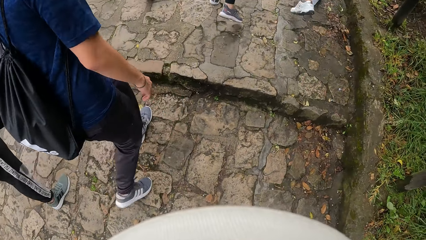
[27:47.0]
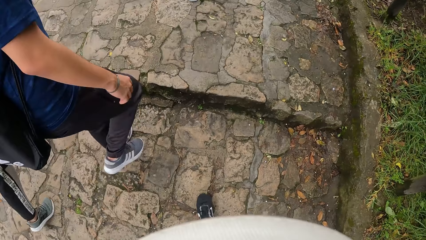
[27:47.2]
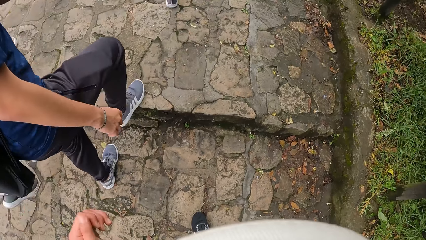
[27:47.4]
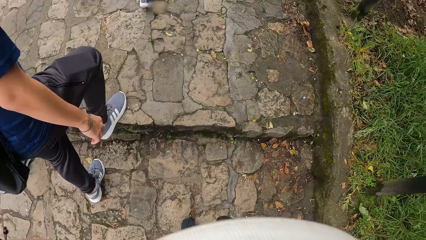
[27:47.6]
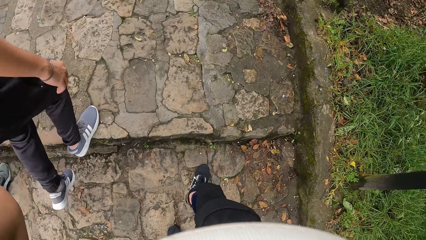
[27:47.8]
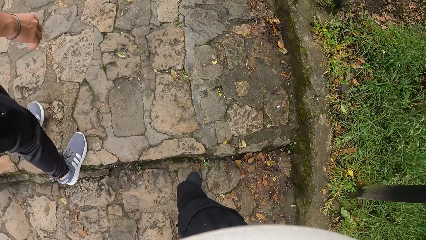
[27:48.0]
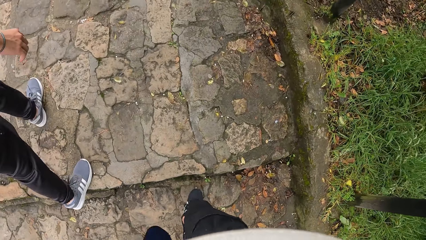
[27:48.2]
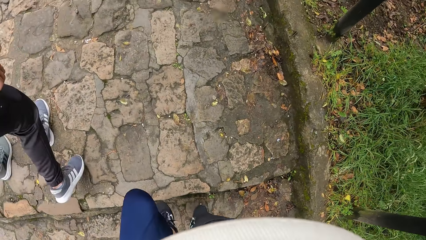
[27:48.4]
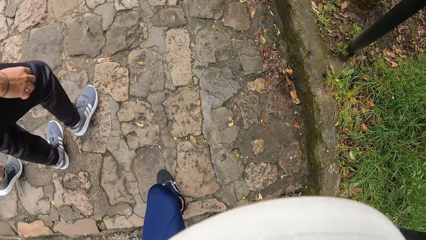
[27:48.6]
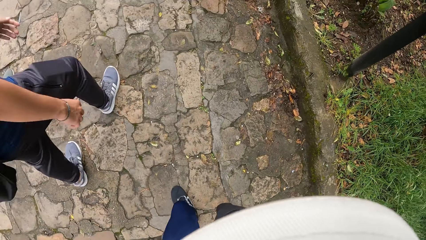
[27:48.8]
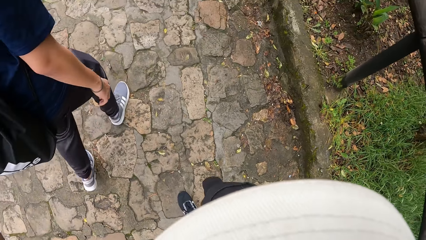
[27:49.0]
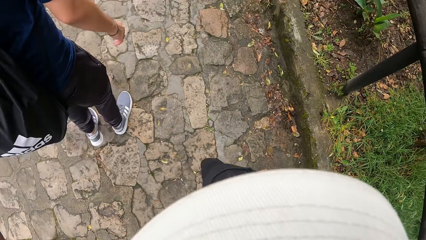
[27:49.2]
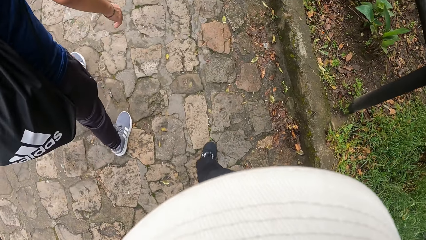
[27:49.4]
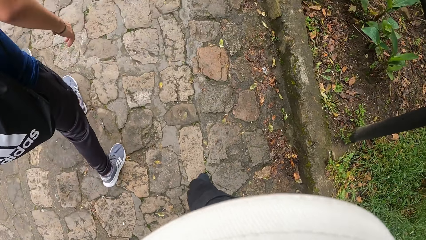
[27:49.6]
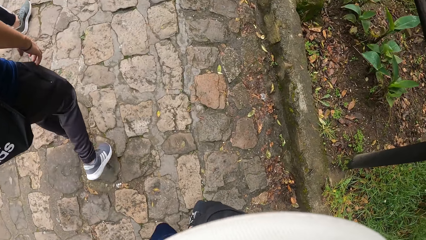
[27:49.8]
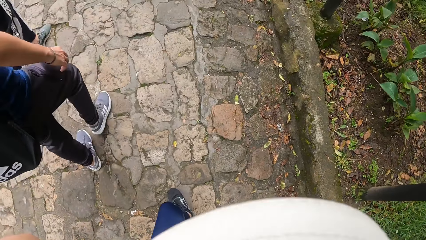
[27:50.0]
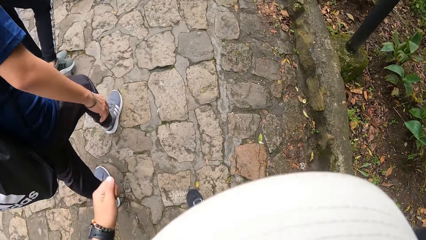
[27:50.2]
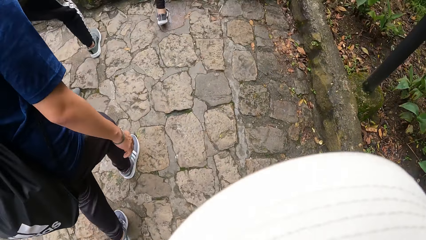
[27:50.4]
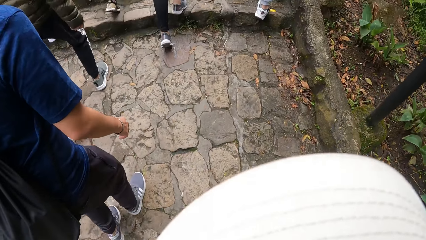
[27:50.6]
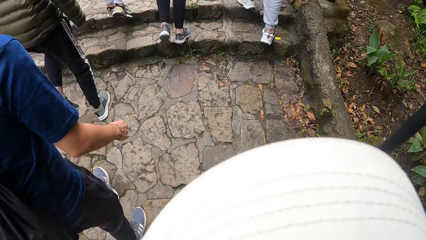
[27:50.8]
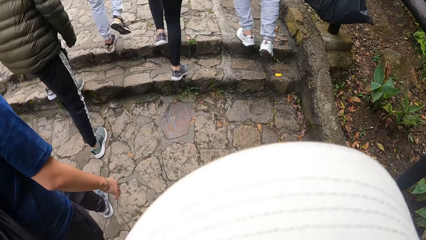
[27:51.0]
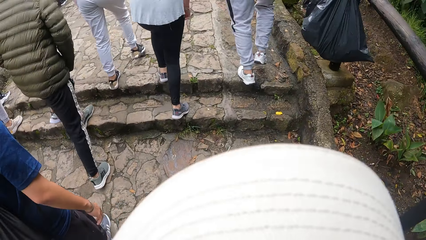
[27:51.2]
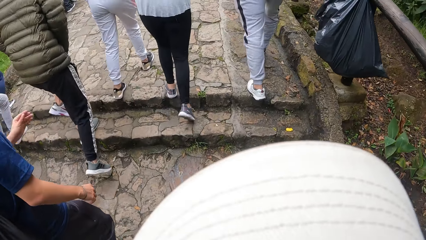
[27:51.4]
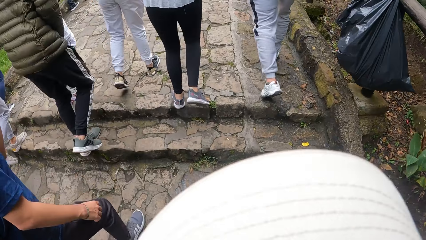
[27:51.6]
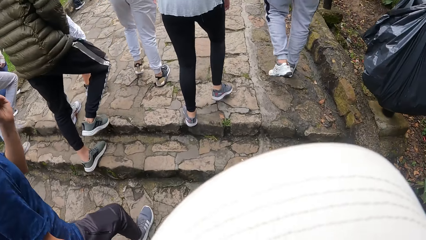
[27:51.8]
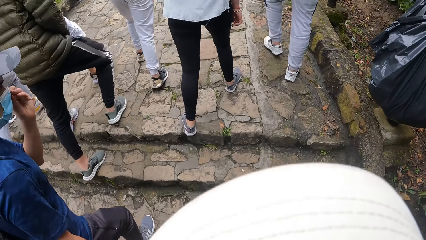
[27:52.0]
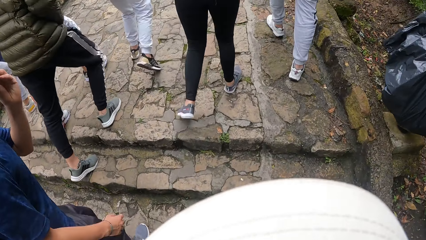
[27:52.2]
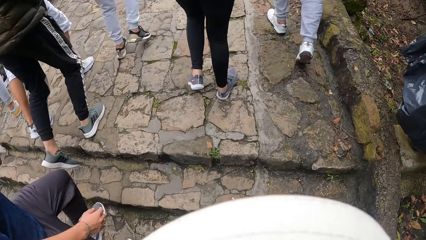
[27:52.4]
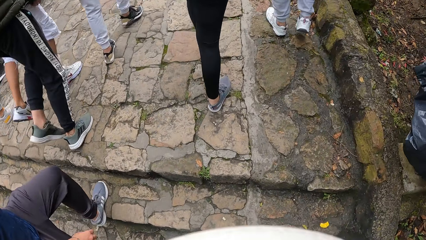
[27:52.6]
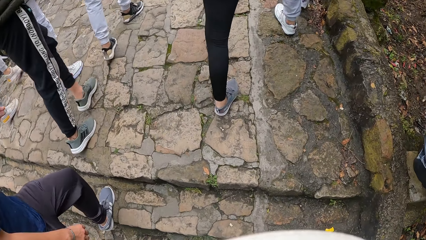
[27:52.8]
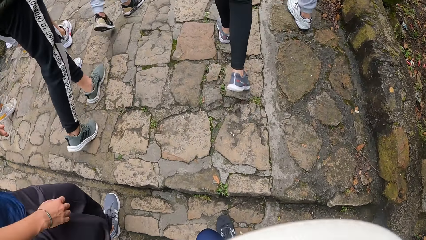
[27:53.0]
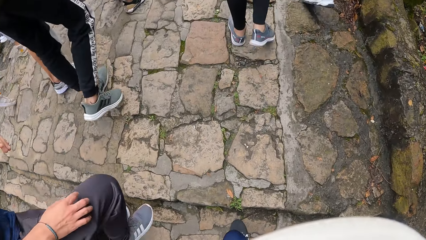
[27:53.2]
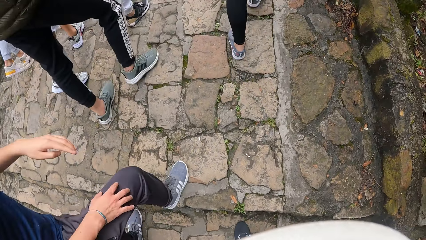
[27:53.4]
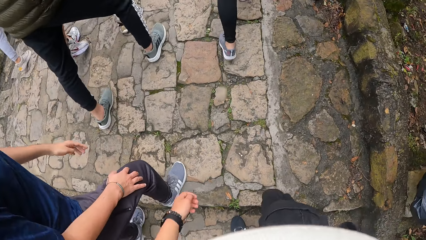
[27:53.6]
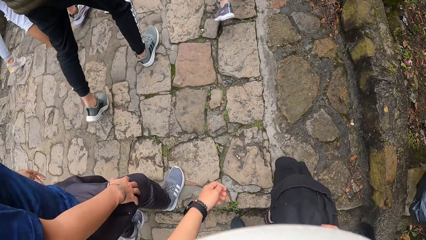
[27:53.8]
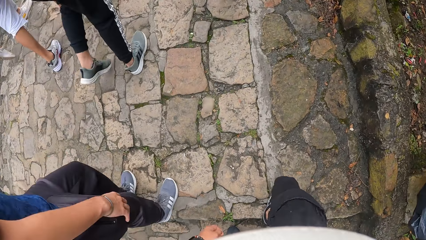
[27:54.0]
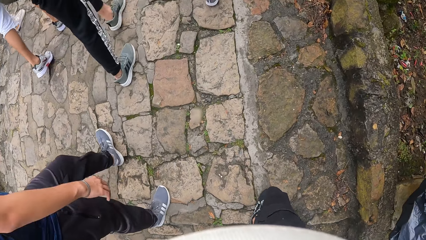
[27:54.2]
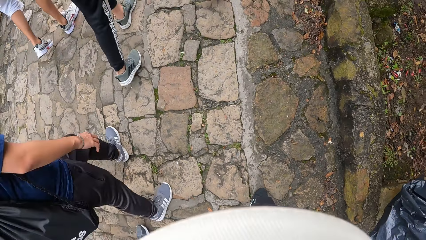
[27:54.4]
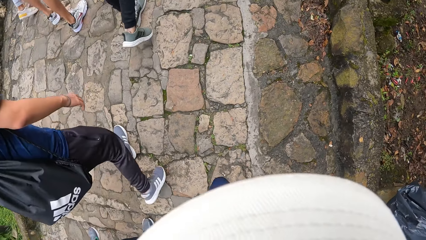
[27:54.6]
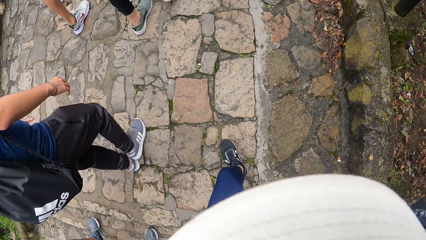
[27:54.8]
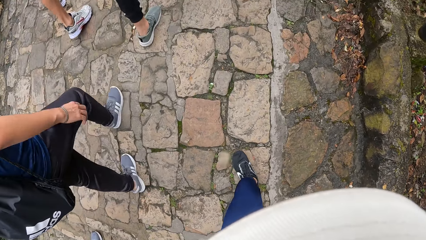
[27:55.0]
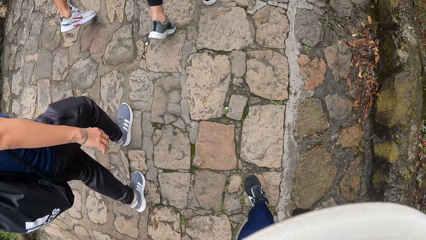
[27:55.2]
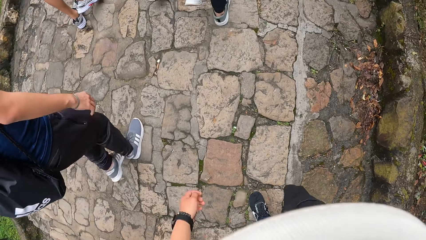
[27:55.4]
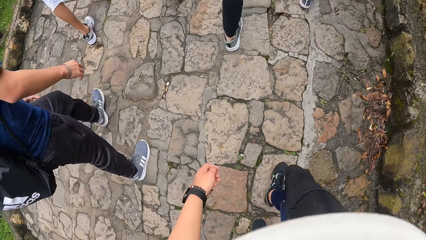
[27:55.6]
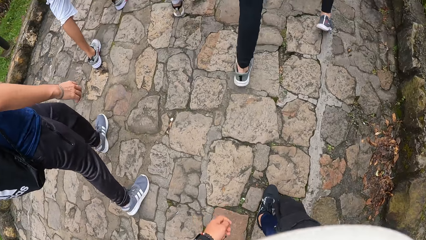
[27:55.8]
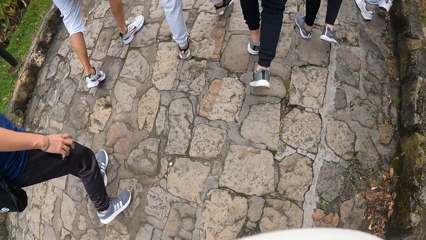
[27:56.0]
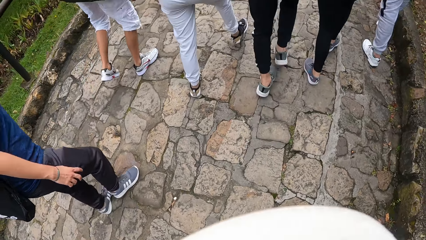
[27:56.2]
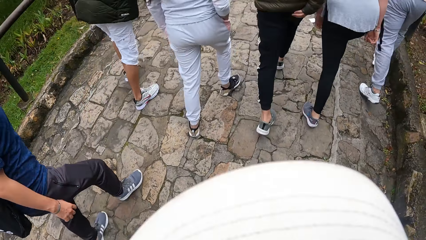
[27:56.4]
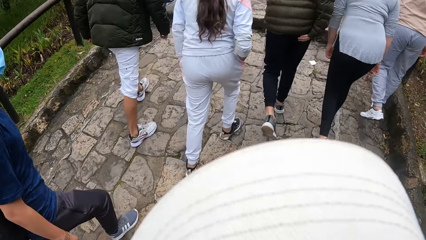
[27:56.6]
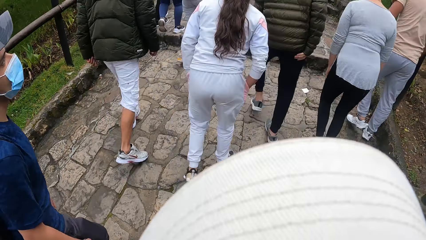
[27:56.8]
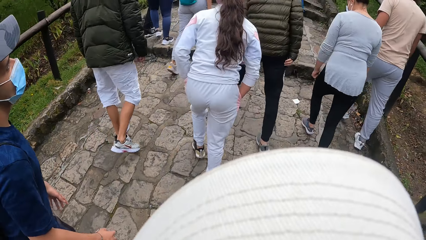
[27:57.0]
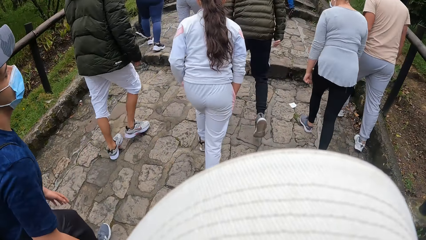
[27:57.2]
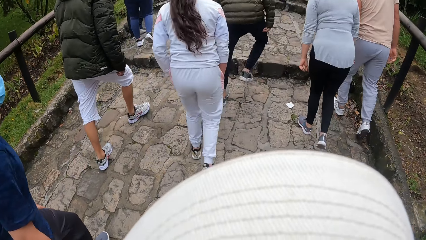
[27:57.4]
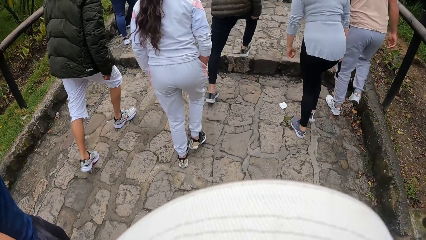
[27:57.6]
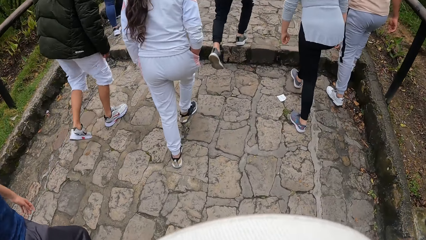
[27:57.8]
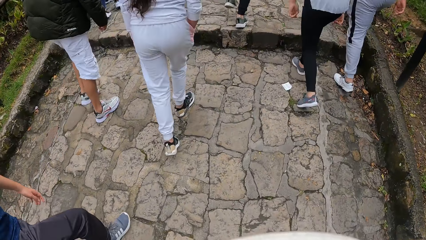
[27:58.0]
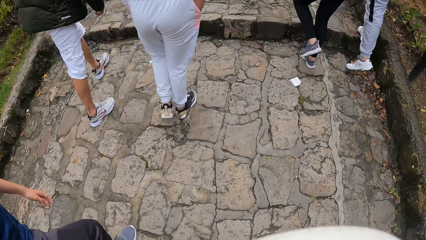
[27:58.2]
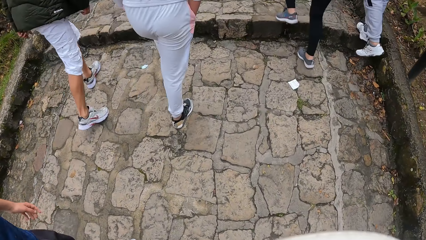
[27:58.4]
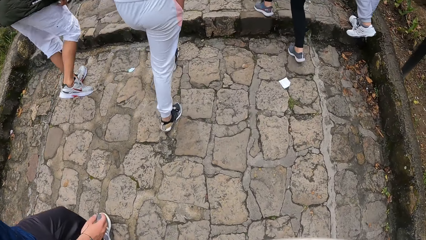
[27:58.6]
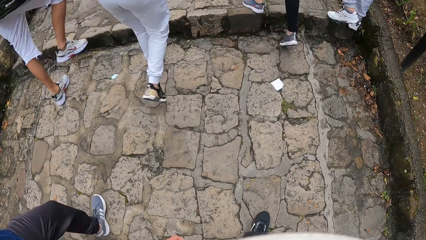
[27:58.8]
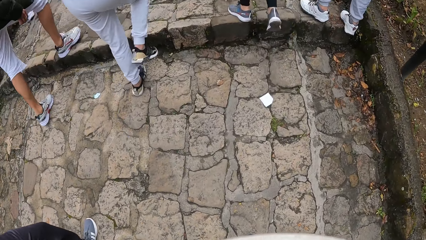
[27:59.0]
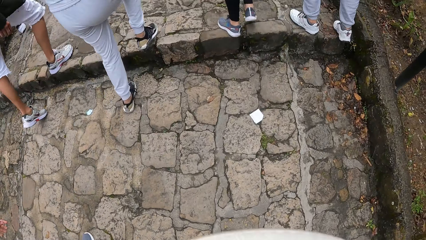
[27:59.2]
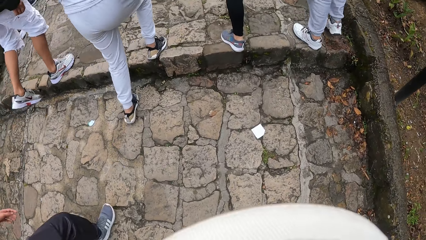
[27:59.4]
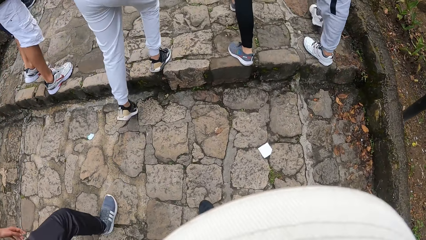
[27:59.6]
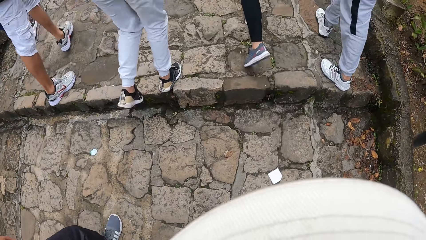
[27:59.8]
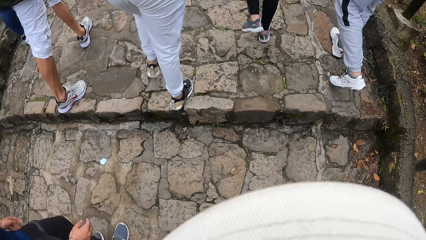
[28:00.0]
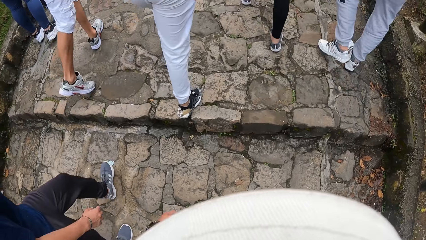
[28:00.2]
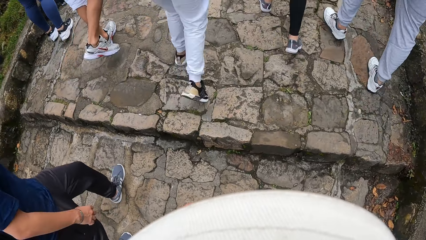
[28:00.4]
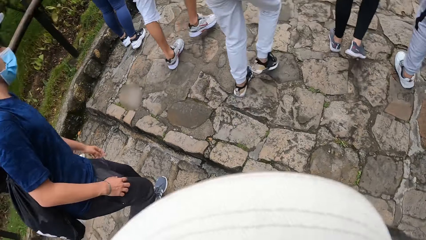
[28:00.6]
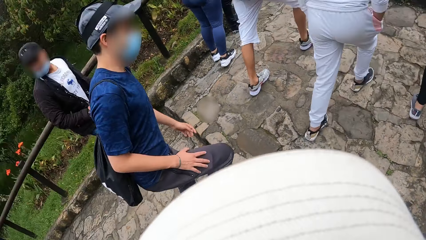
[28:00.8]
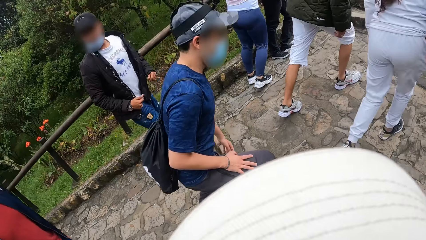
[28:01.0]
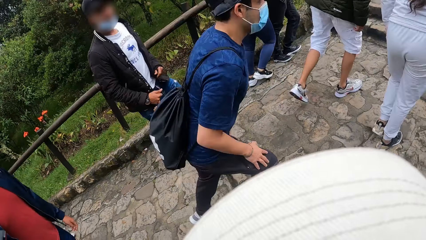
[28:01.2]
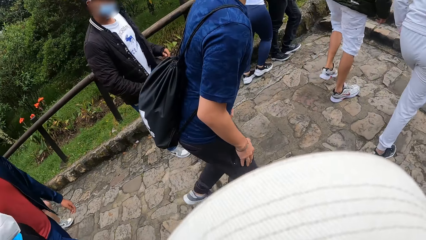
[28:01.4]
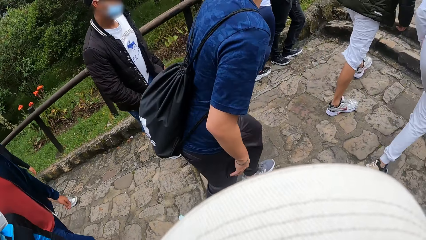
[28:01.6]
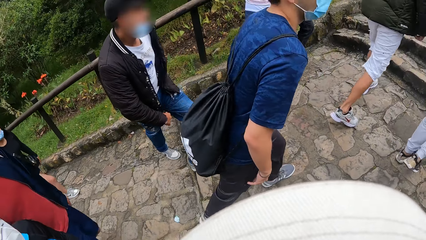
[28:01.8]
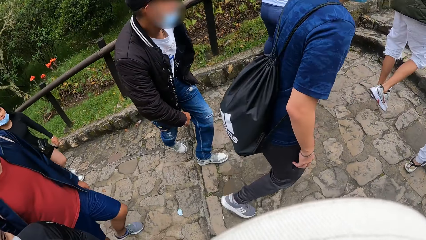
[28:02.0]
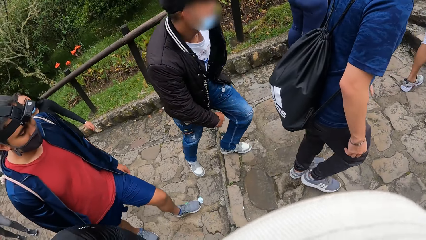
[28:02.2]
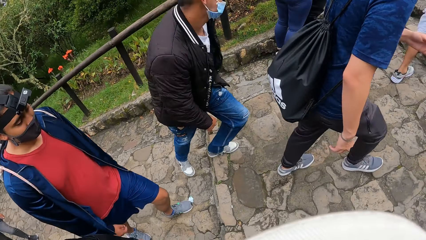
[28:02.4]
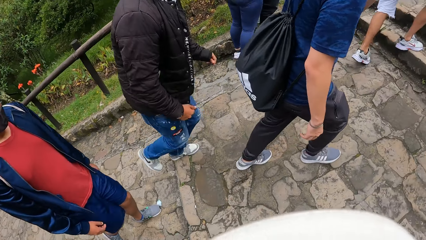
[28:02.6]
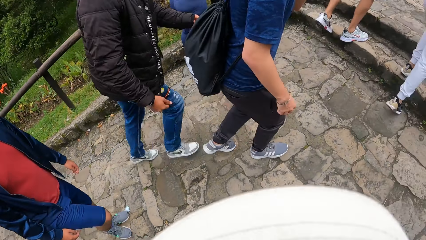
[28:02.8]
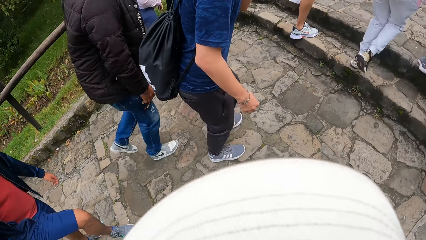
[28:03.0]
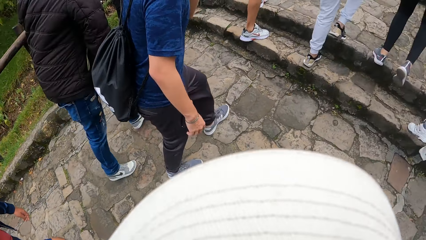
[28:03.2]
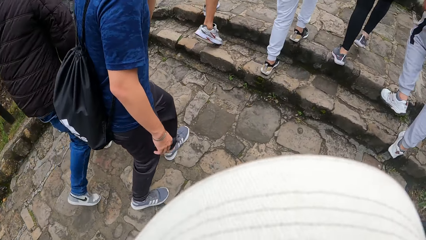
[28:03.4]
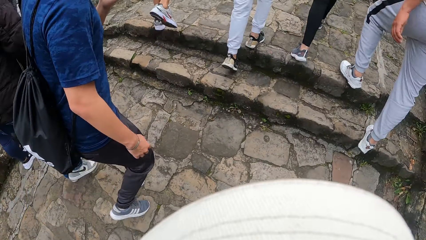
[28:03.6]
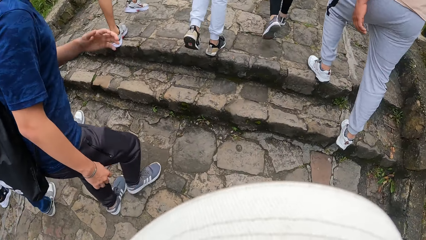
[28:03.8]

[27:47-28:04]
The camera wearer adjusts a camera on her head with her left hand.
